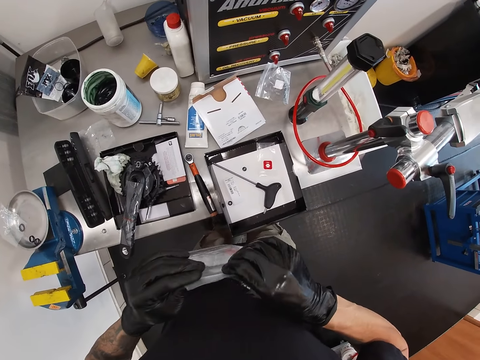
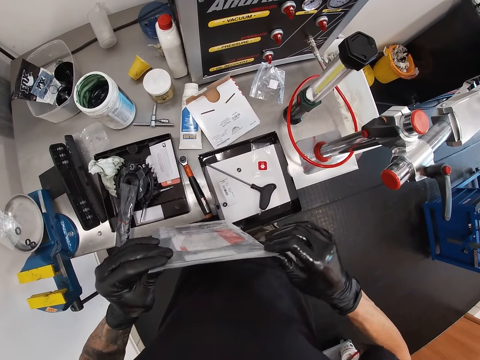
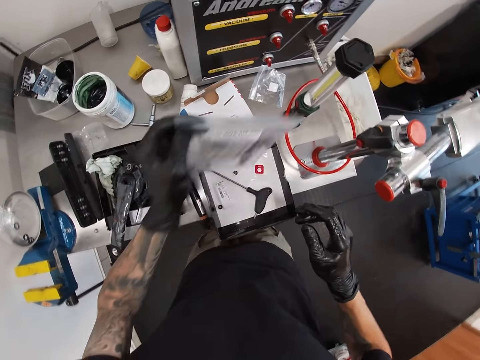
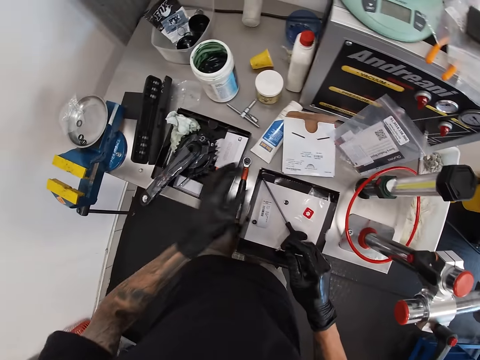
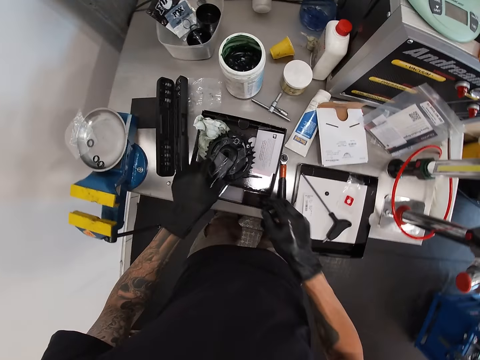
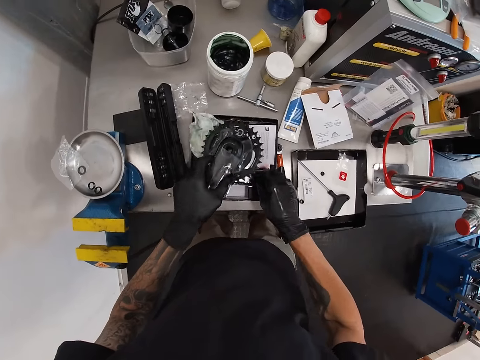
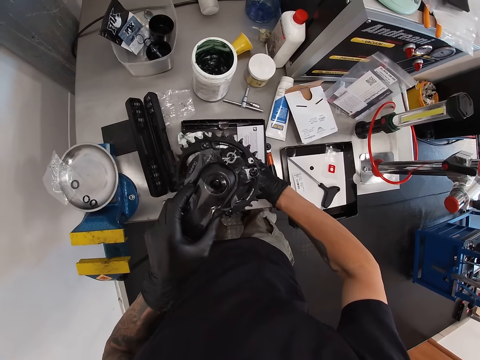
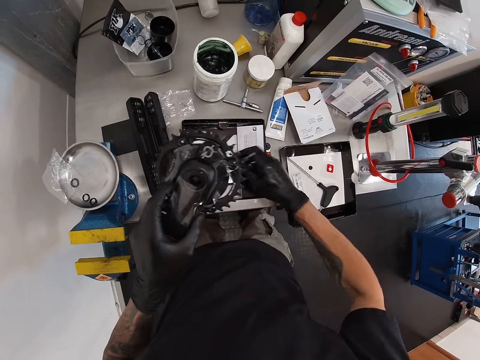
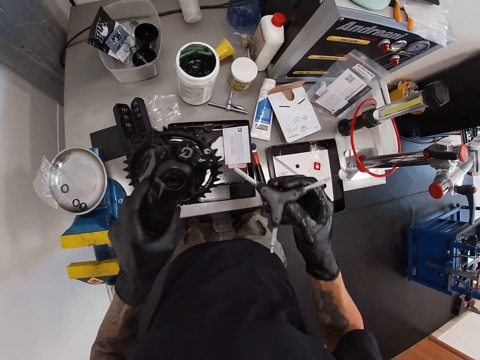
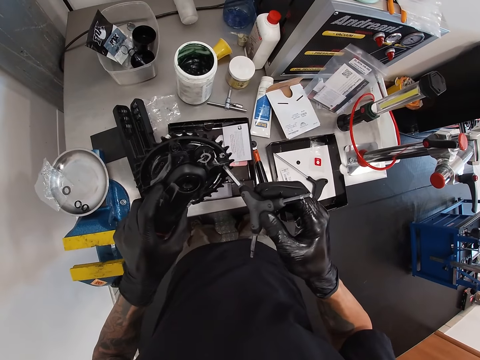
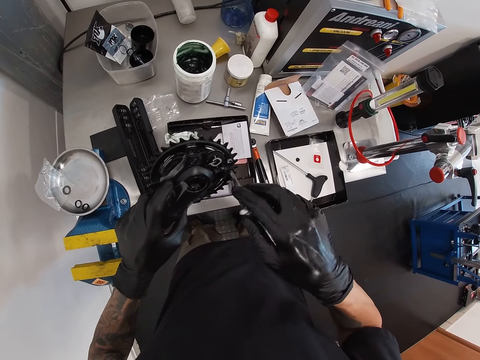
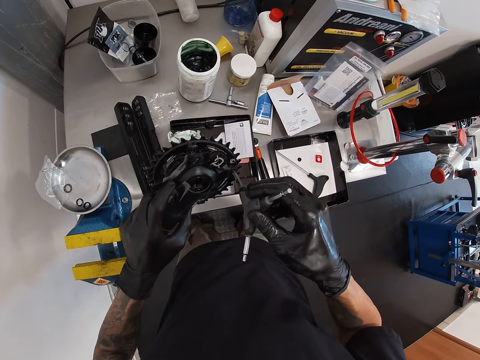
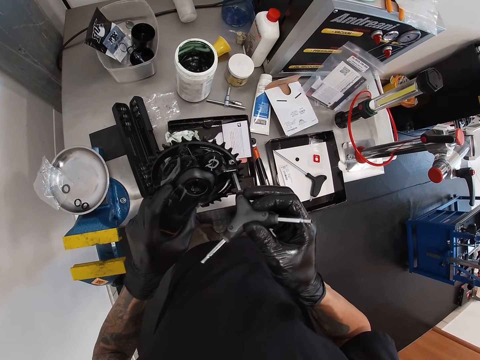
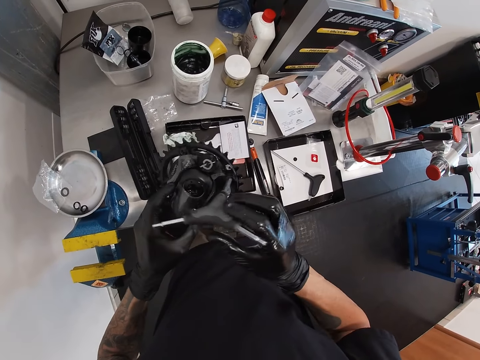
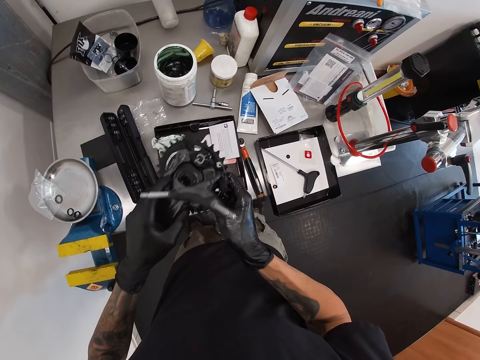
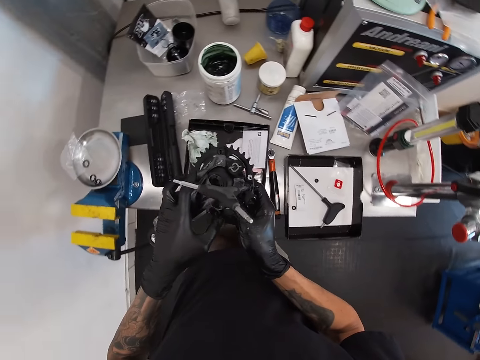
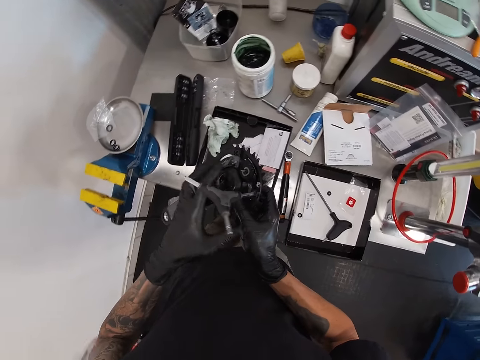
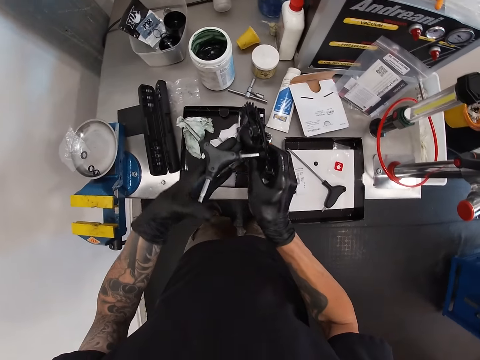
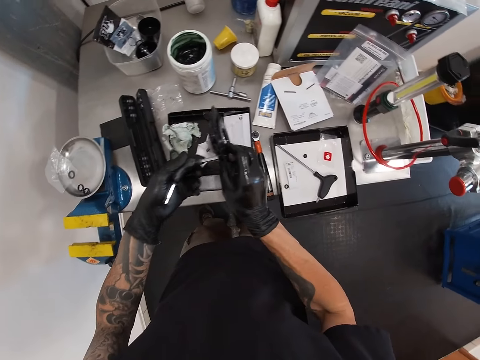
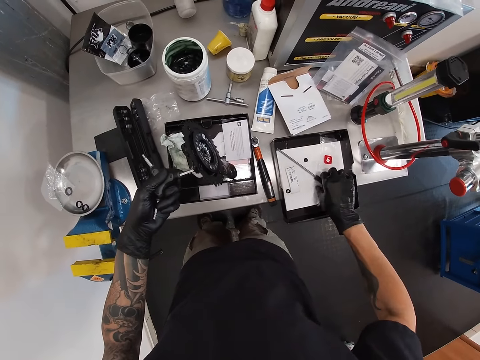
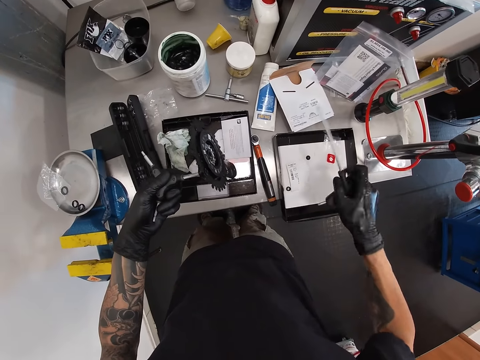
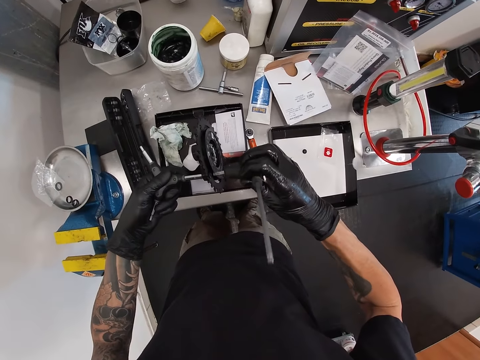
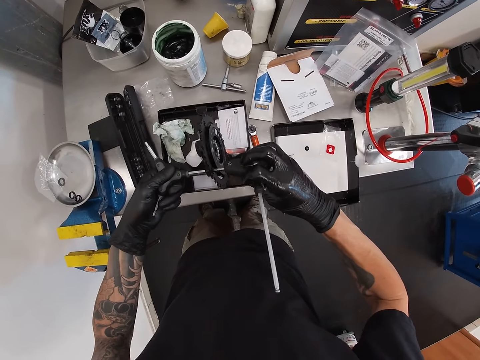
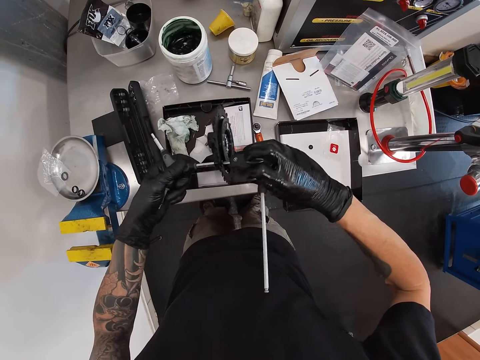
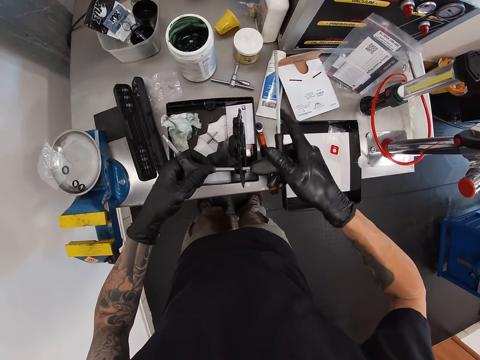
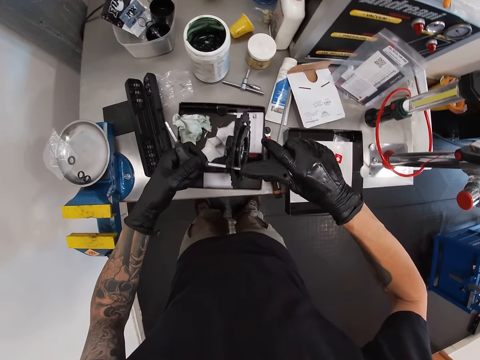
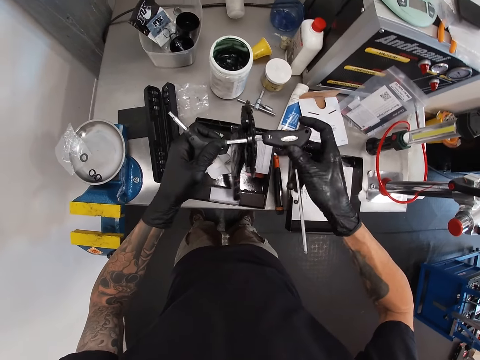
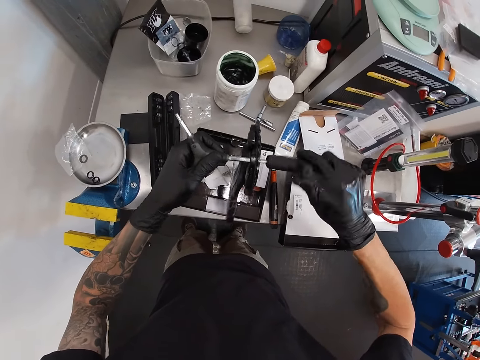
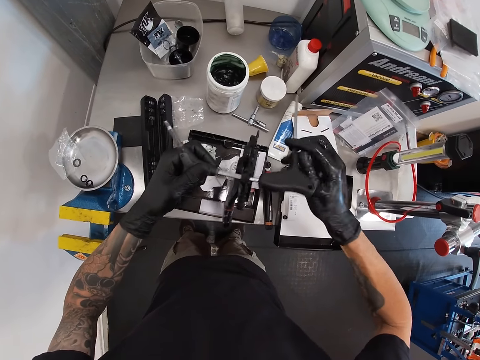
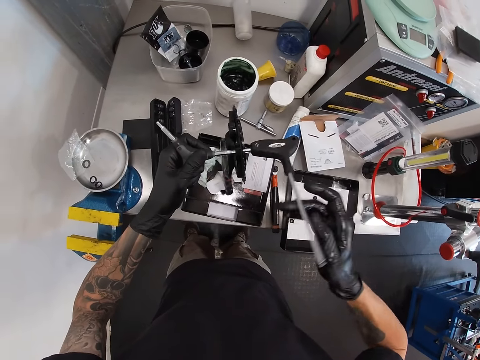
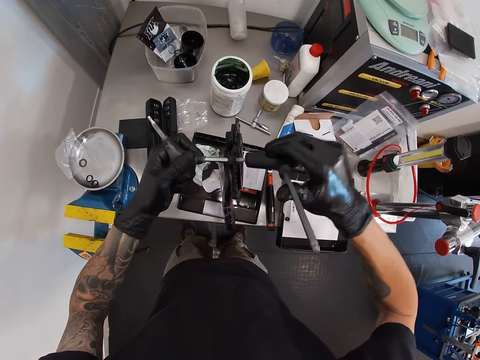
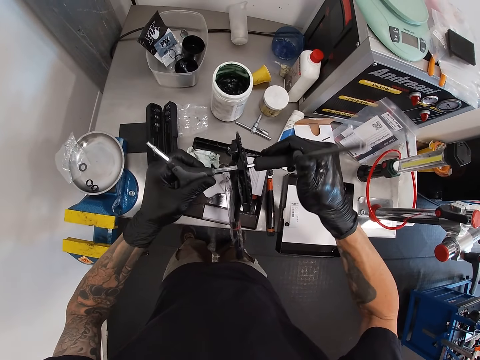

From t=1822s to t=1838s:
The camera wearer closes the silicone bag with both hands. He drops the silicone bag on the table with his left hand. He picks up the gear from the table with his left hand. He picks up the nut driver from the work bench with his right hand. He tightens the nut on the gear with the nut driver in his right hand. He picks up the nut driver from the work bench with his right hand. He tightens the nut on the gear with the nut driver in his right hand.

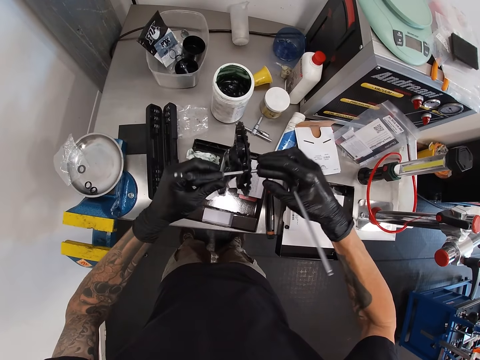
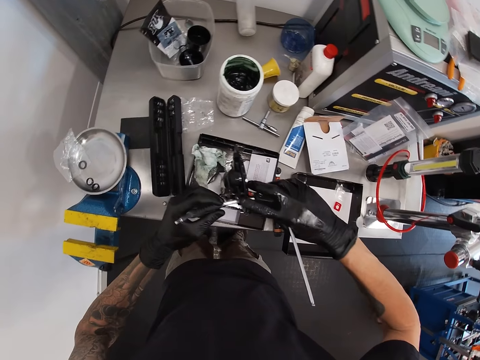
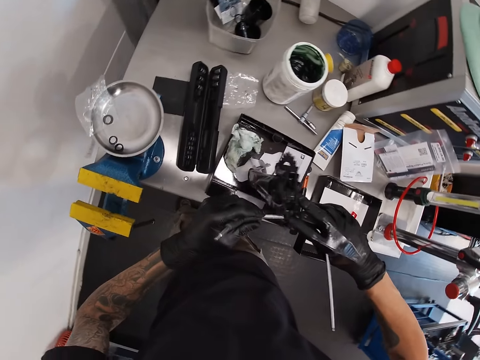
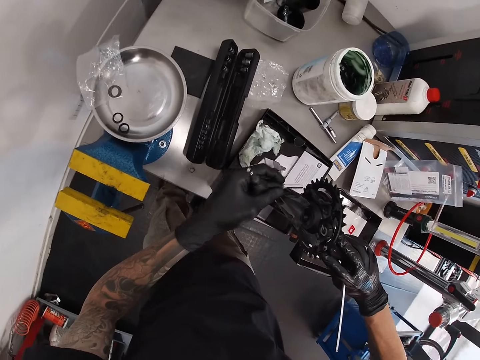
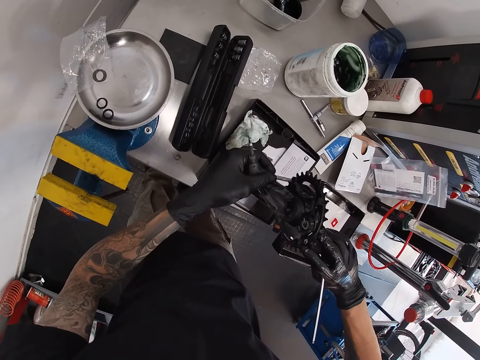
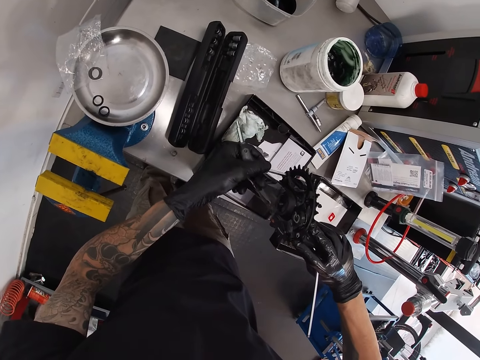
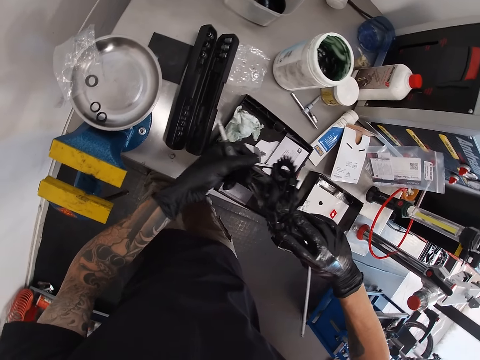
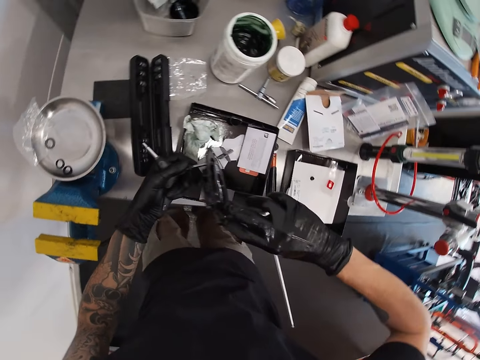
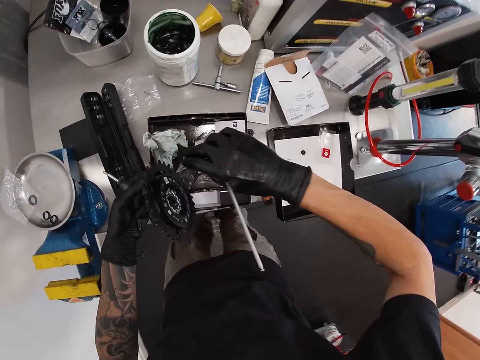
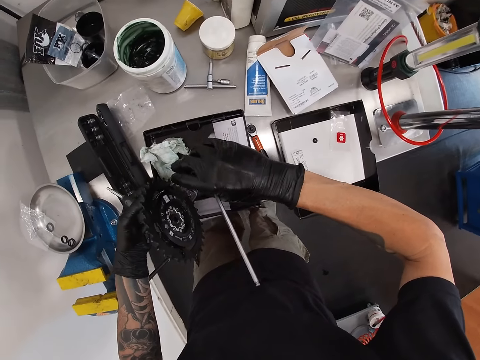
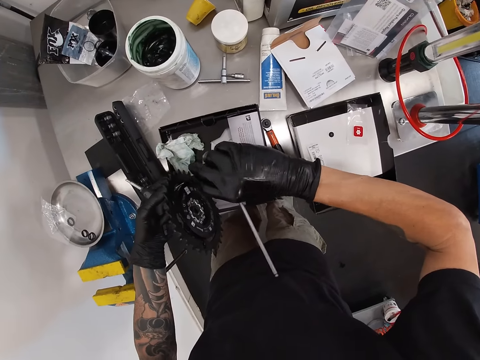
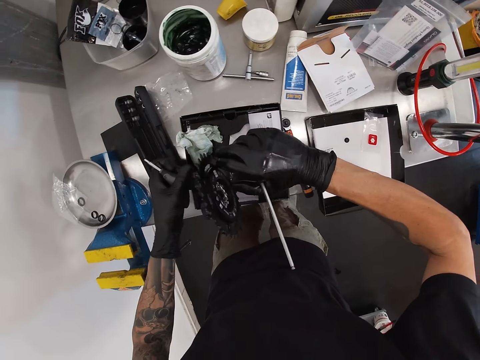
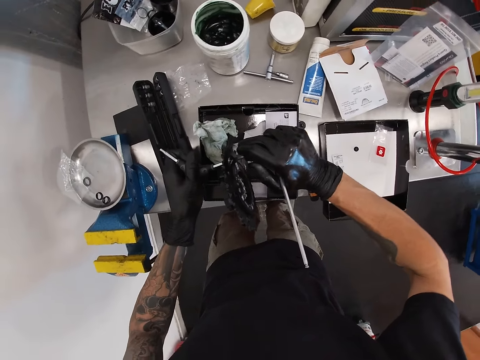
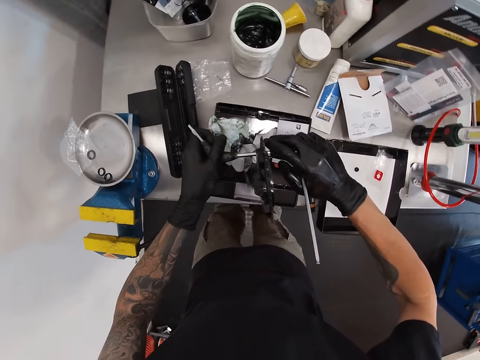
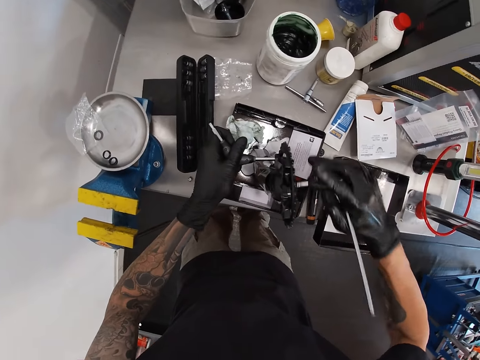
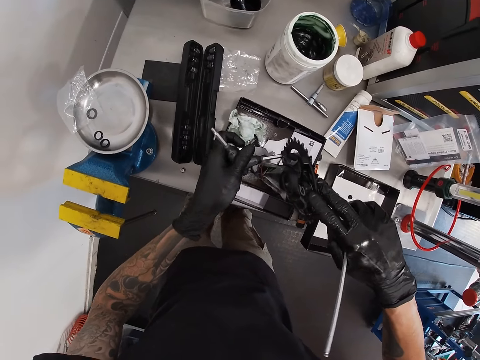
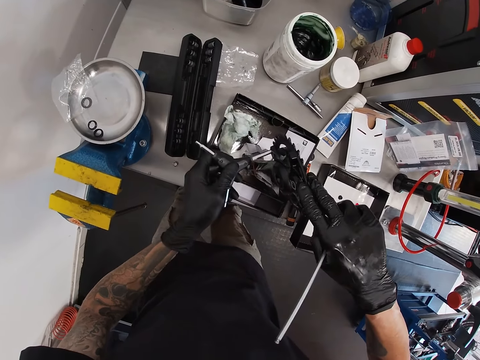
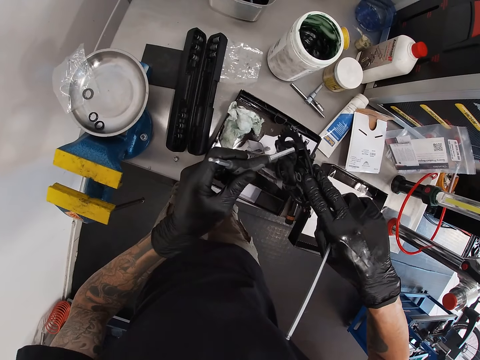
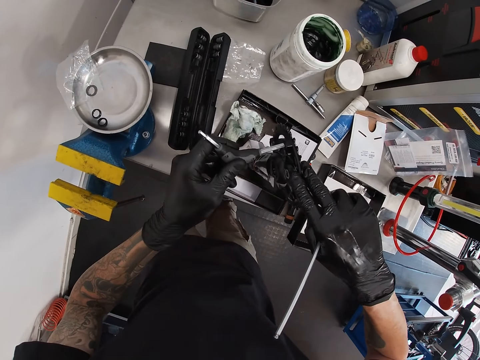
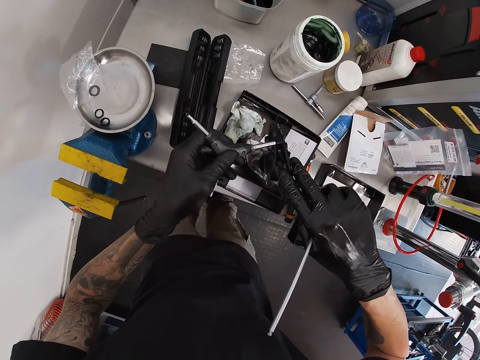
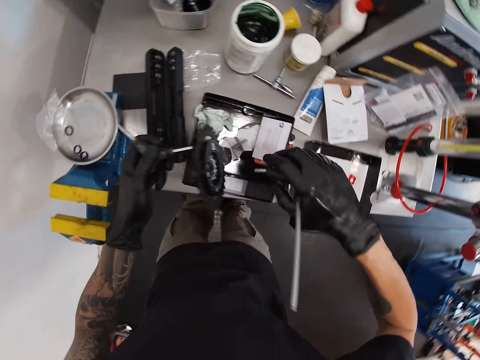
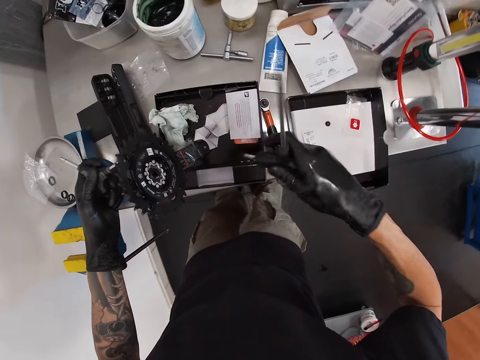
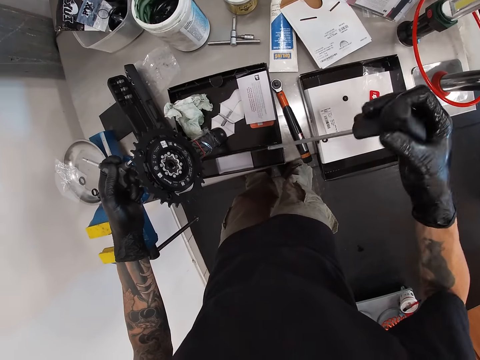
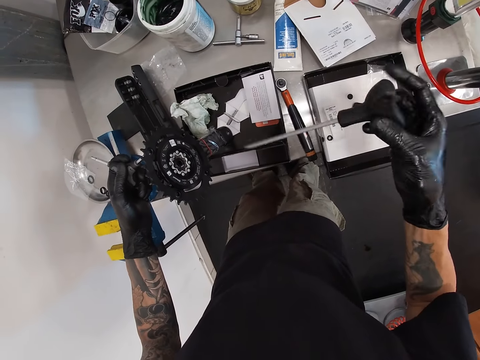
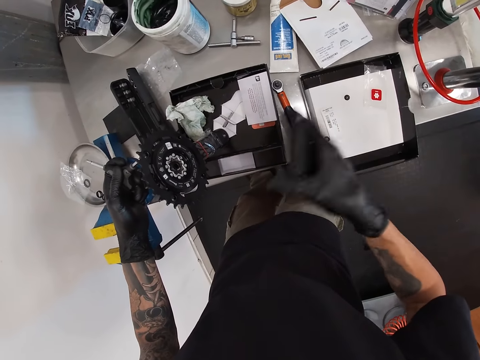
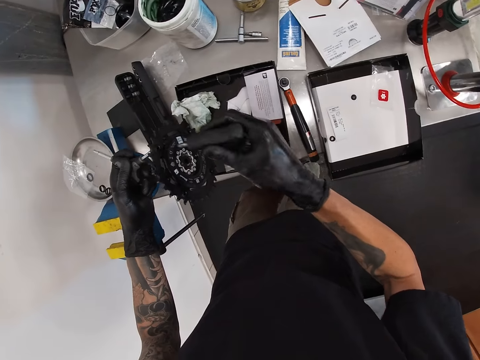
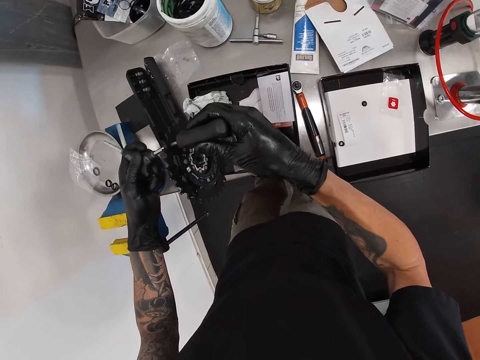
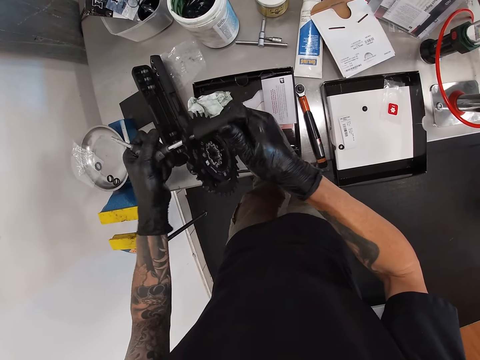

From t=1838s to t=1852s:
The camera wearer tightens the nut on the gear with the nut driver in his left hand. He tightens the nut on the gear with the nut driver in his right hand.
